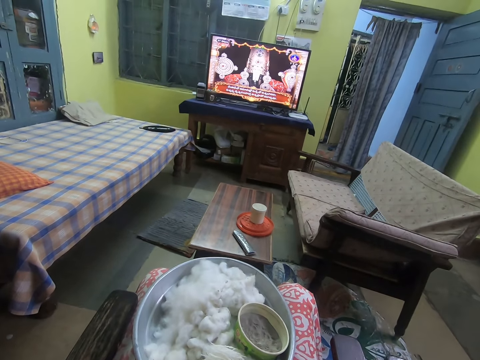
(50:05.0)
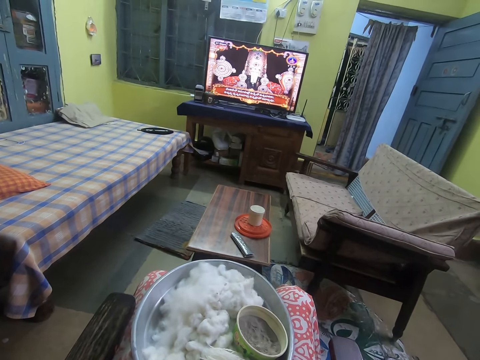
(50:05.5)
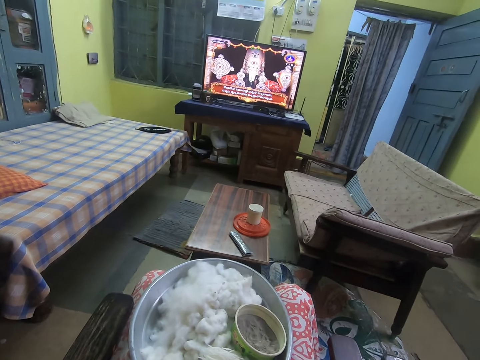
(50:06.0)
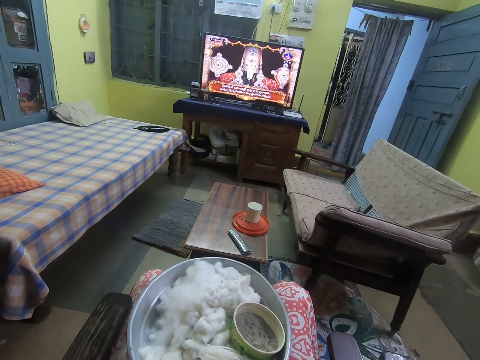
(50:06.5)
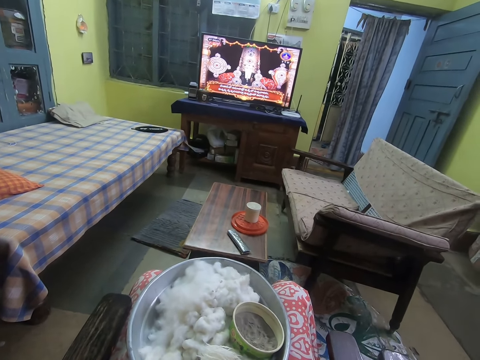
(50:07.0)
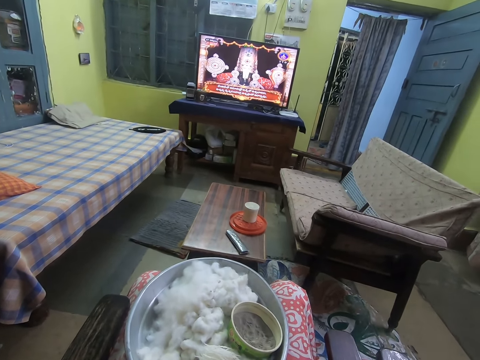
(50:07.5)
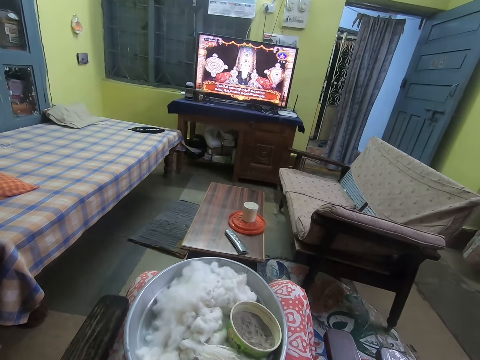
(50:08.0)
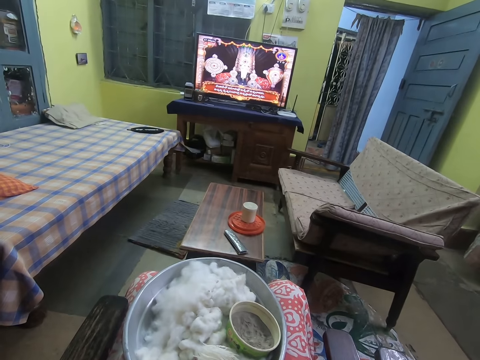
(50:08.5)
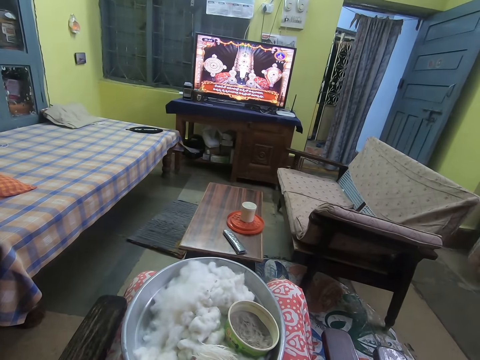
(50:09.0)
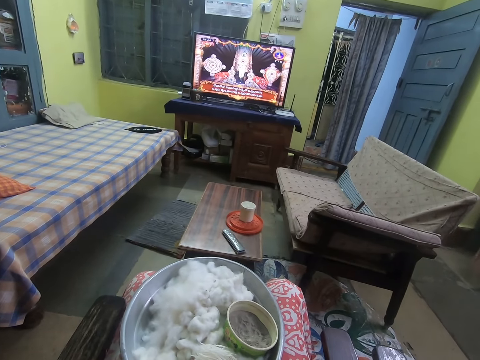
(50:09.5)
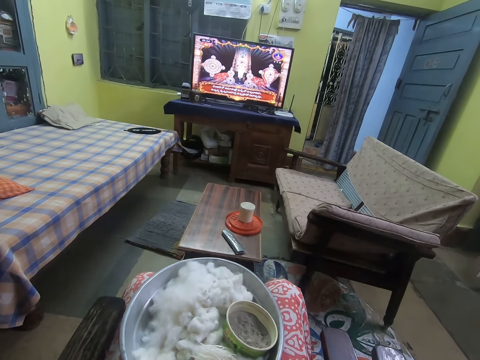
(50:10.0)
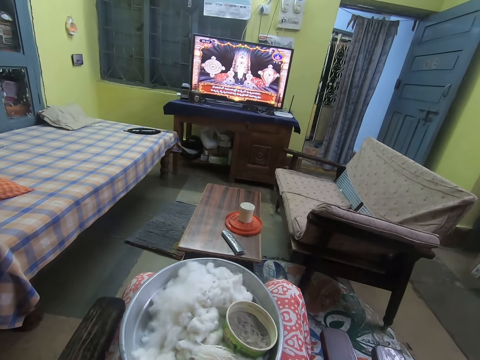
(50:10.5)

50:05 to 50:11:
The camera wearer watches the television.

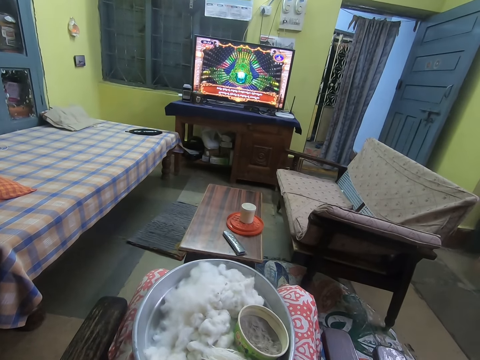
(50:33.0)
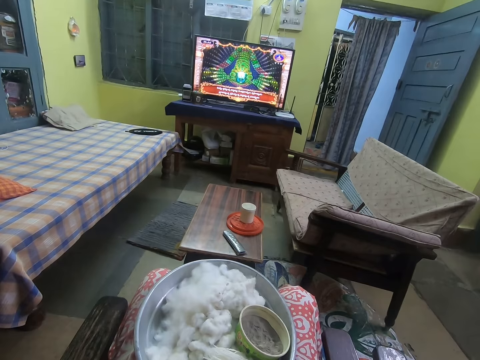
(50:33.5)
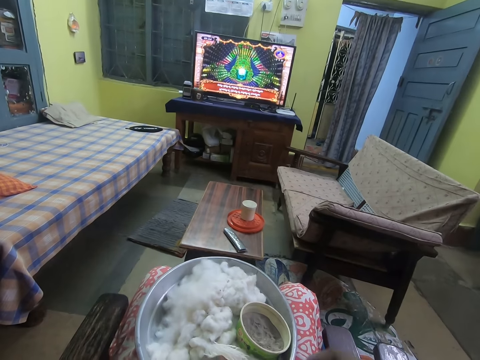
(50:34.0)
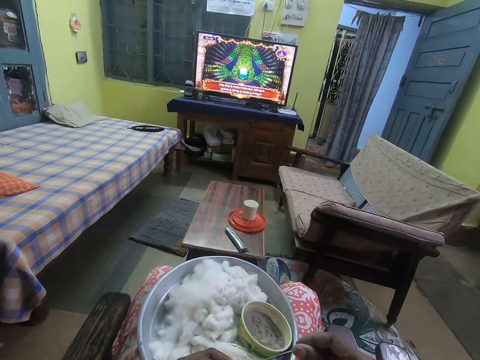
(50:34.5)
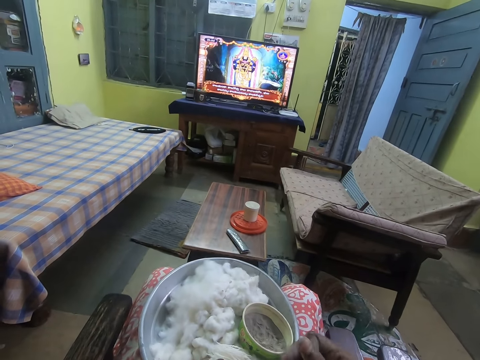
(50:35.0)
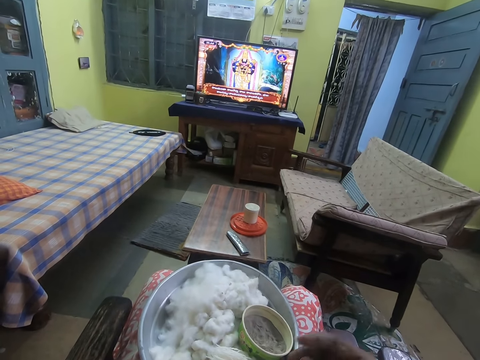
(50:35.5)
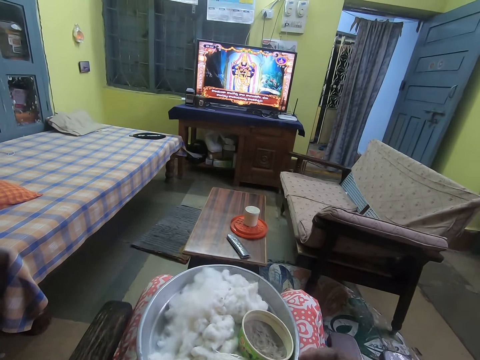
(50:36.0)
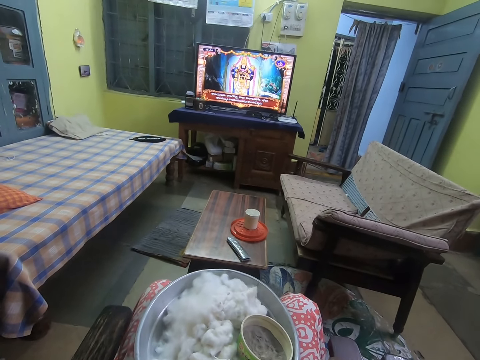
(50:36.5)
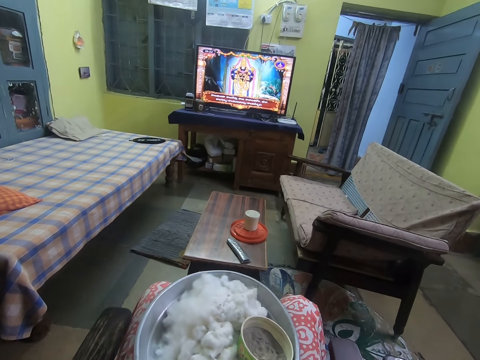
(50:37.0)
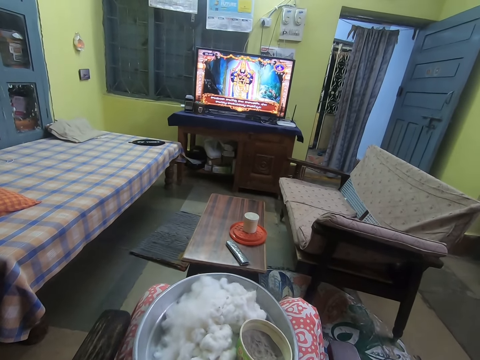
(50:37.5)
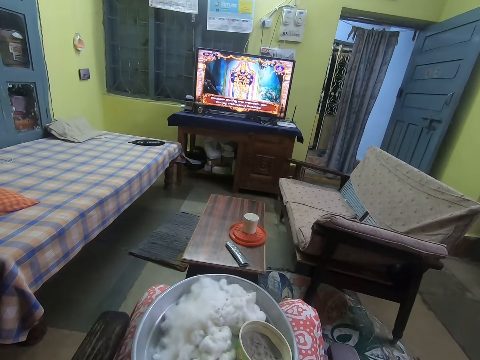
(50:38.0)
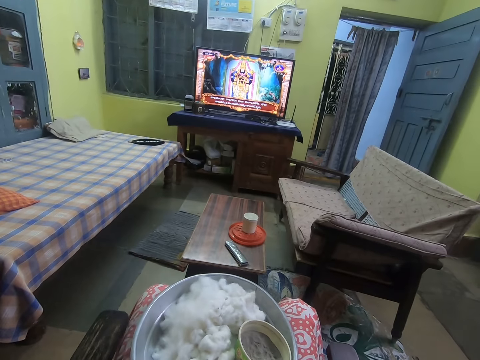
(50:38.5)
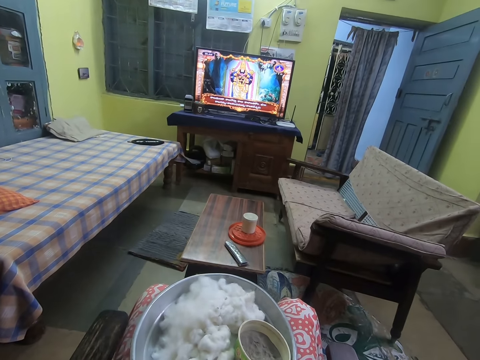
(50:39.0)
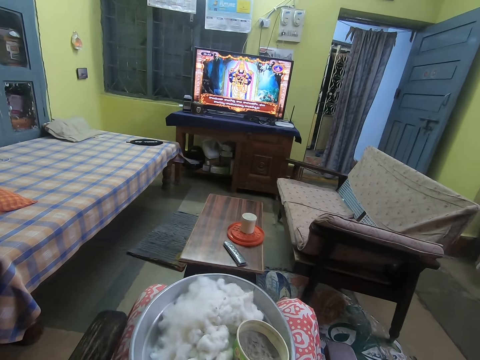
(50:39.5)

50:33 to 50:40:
The camera wearer holds the cotton strand with both hands.

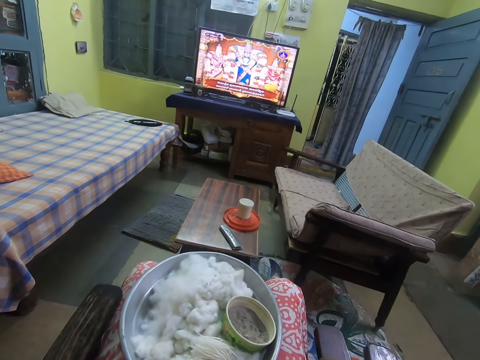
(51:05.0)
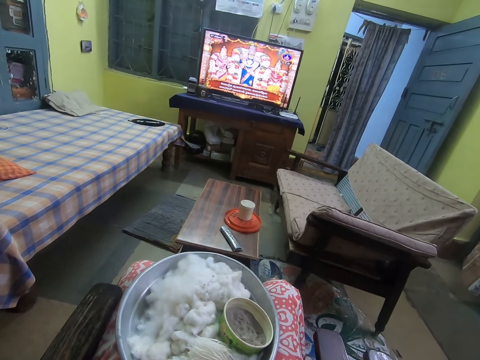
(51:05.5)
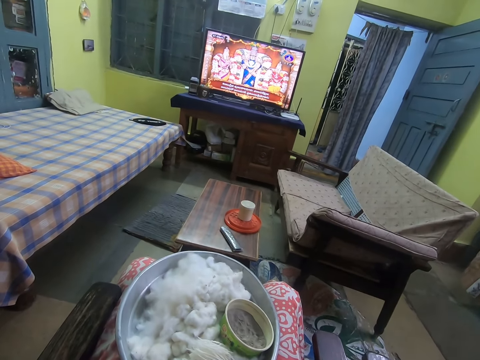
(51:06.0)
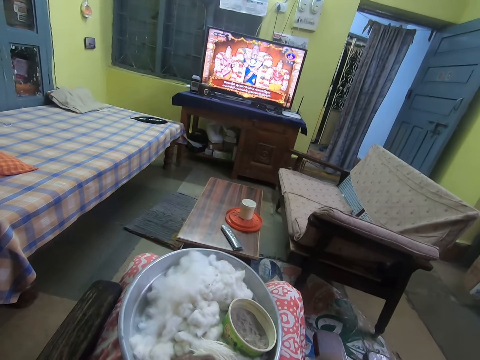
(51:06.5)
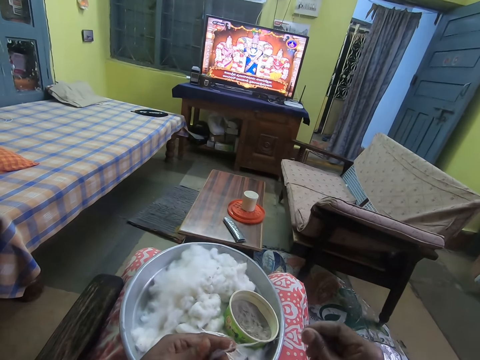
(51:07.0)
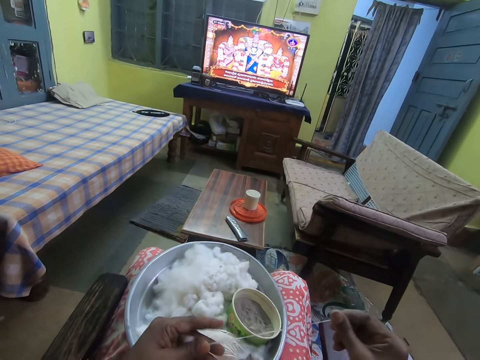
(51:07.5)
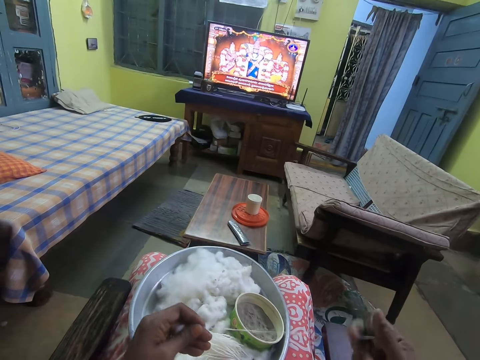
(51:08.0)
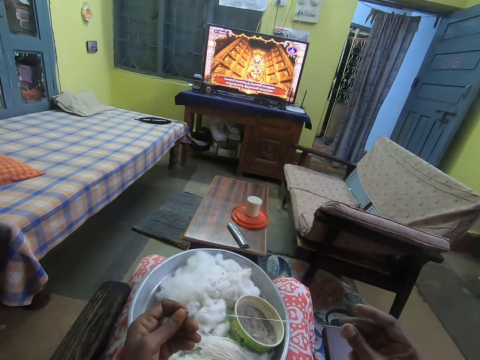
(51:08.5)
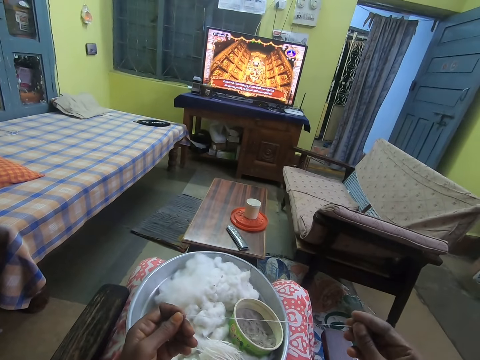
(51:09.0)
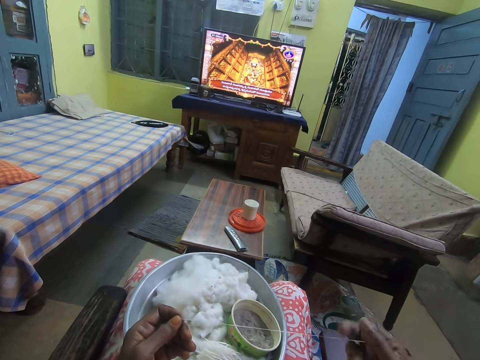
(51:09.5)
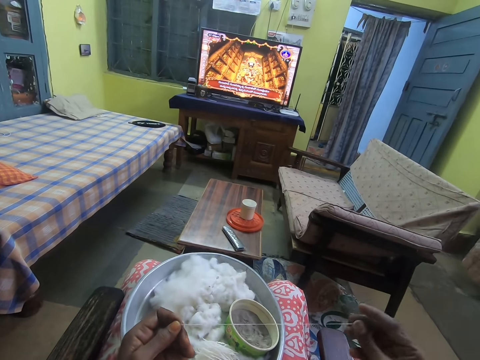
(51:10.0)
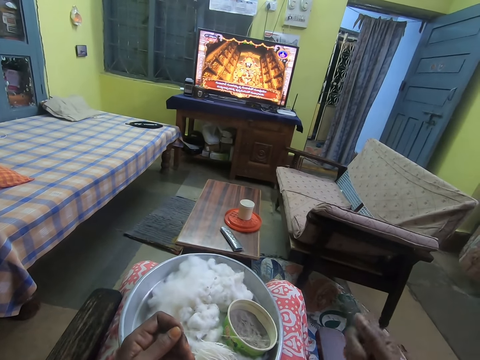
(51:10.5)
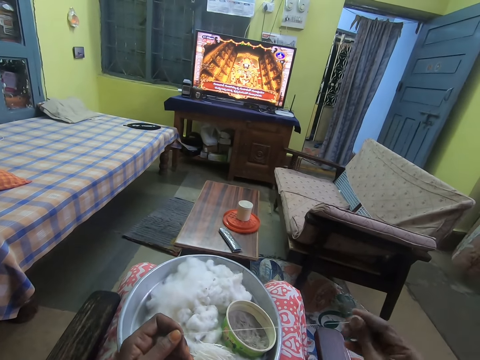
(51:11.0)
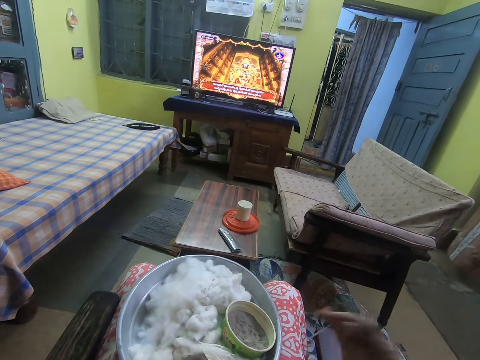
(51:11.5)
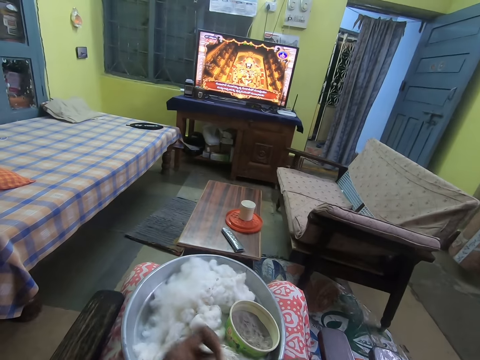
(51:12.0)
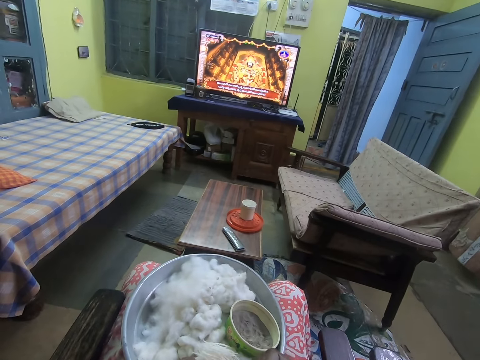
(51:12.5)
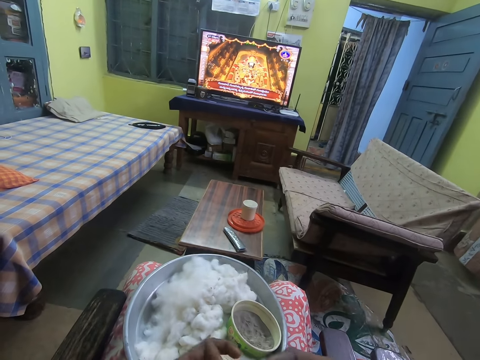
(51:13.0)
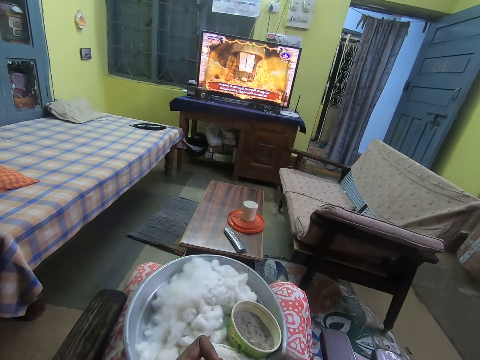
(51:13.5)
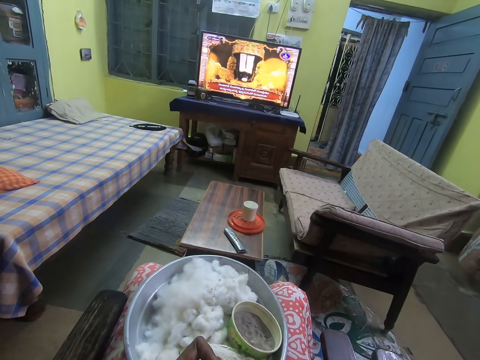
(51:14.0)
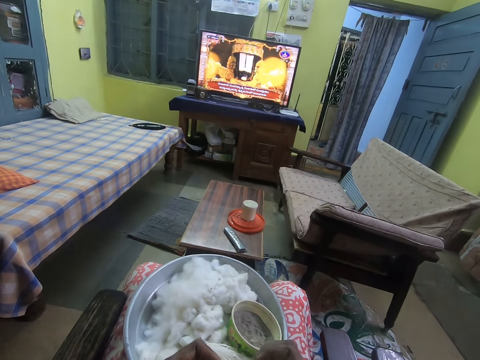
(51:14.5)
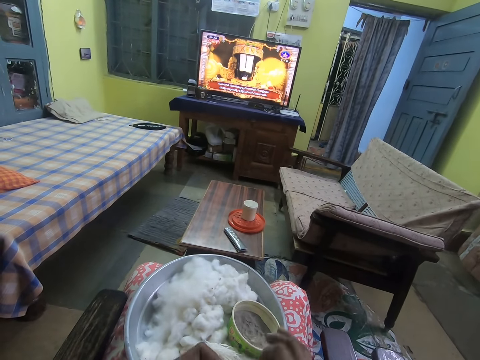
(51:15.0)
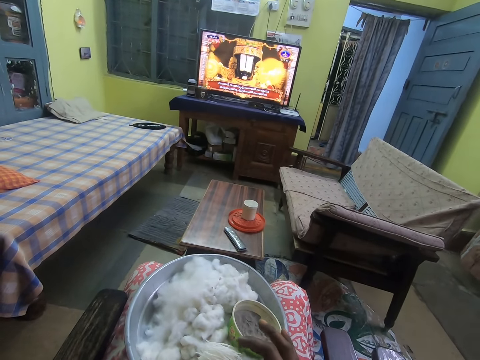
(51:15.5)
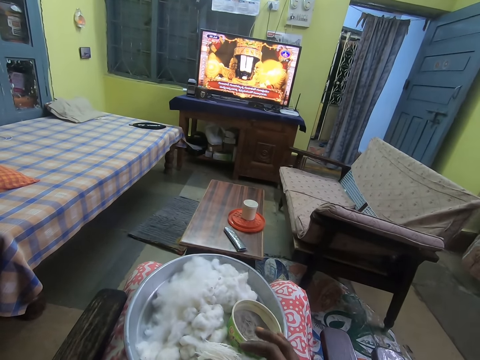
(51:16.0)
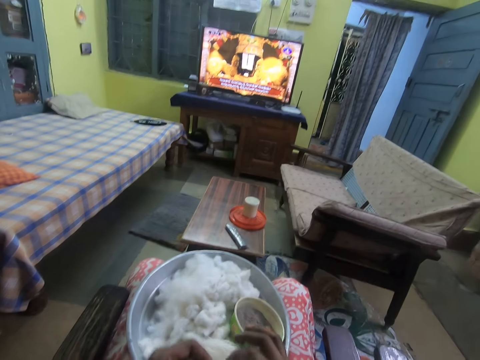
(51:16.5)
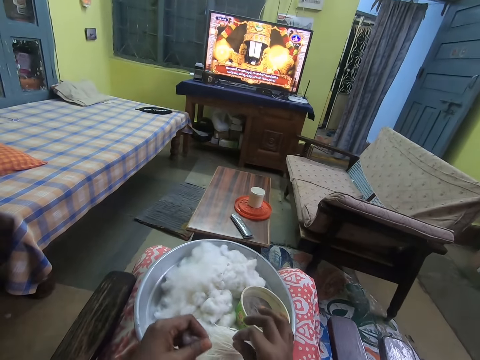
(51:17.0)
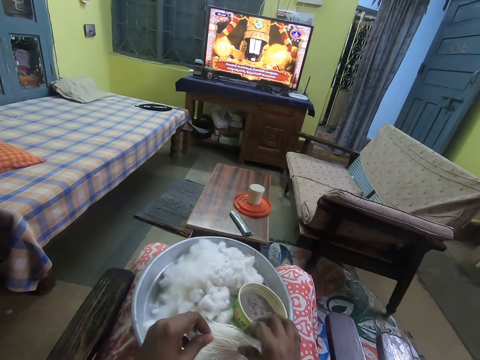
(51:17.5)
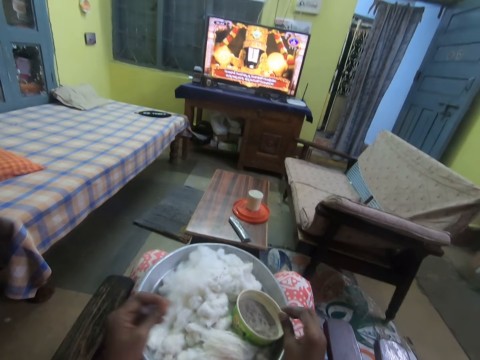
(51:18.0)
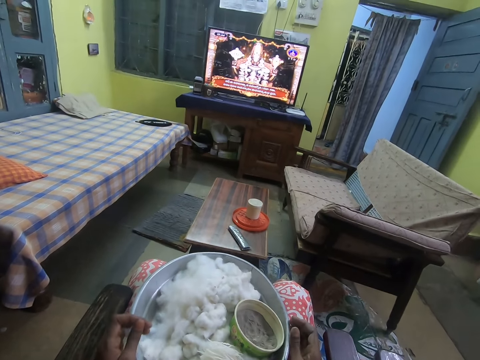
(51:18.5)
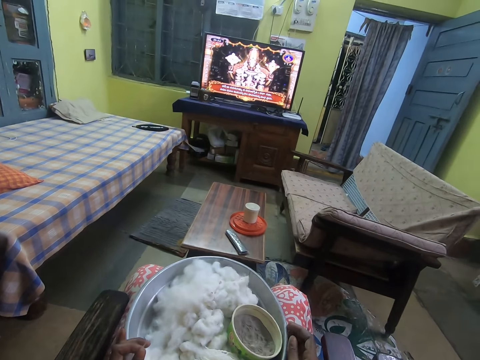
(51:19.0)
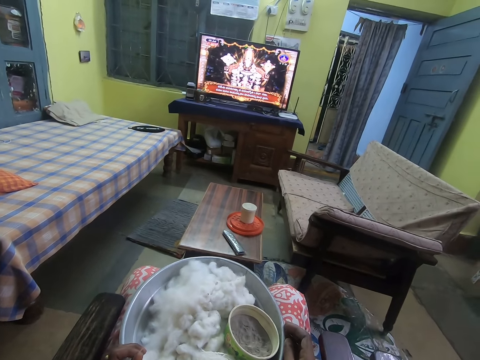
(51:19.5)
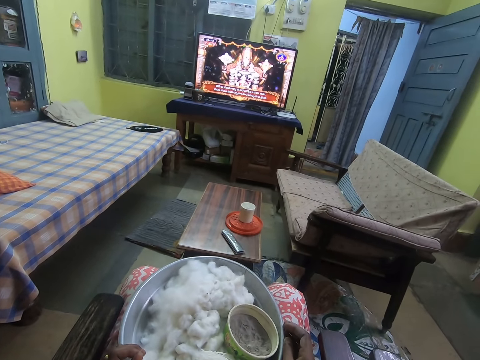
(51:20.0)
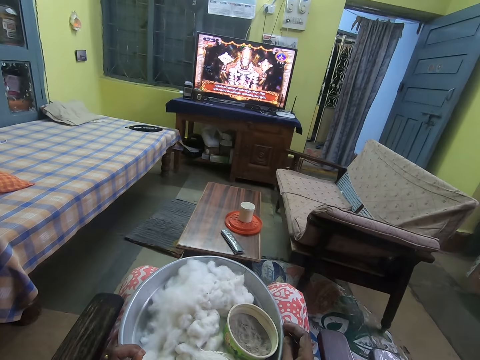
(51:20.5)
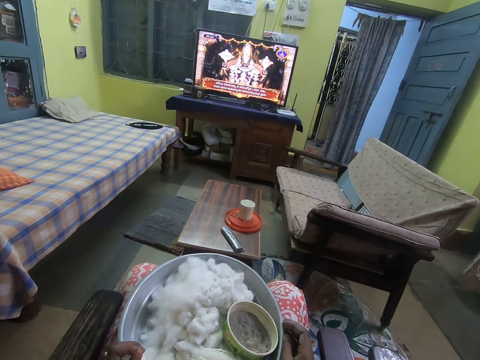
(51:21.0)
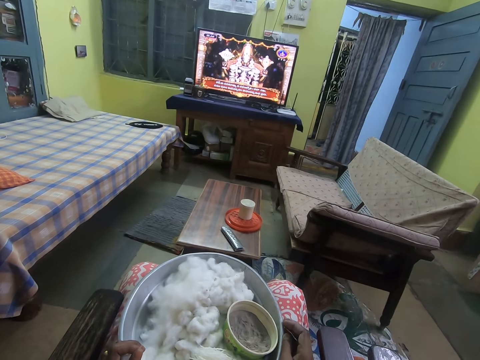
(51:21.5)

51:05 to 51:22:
The camera wearer grips the cotton strand with both hands. She rolls the cotton strand on her right hand. She drops the cotton strand in the tray on her leg with her right hand. She places her right hand on her leg. She places her left hand on the tray on her leg. She holds the cotton bowl with both hands.
